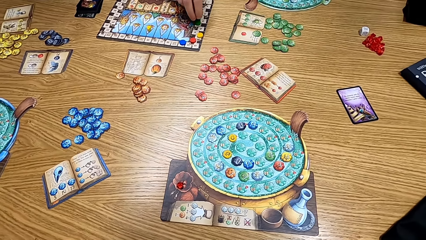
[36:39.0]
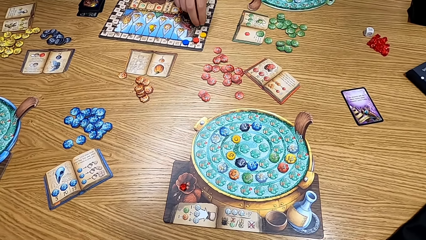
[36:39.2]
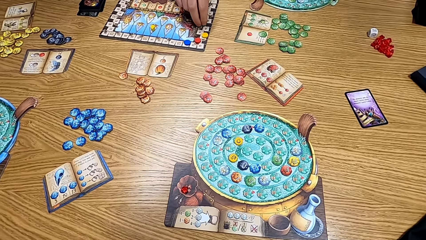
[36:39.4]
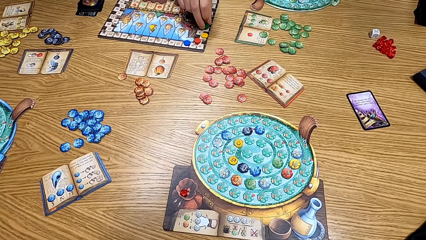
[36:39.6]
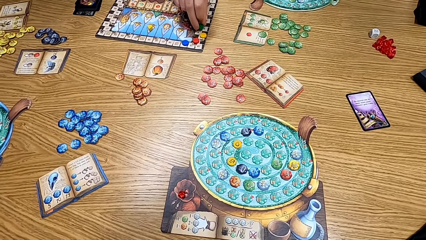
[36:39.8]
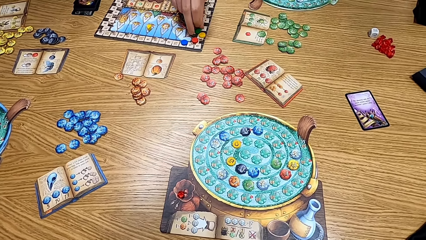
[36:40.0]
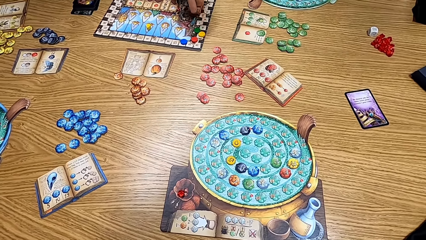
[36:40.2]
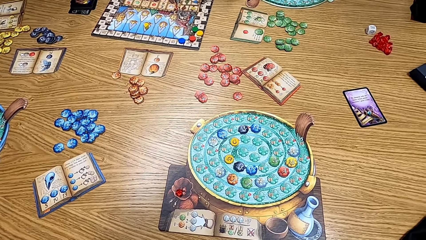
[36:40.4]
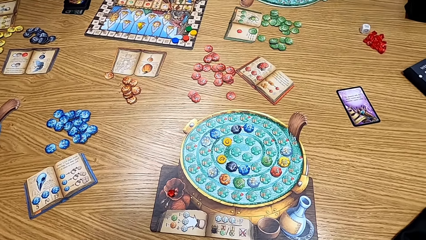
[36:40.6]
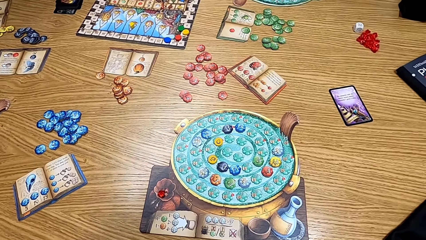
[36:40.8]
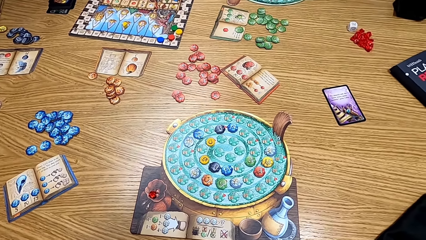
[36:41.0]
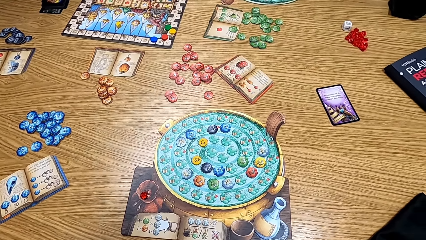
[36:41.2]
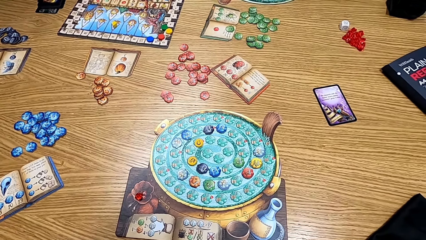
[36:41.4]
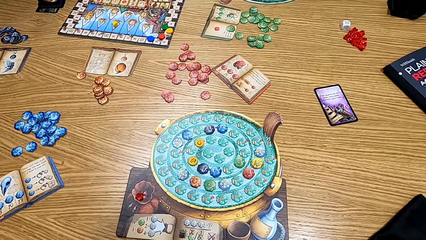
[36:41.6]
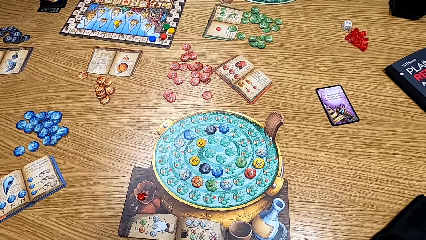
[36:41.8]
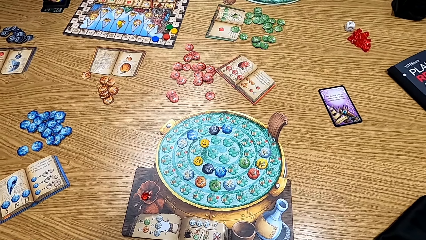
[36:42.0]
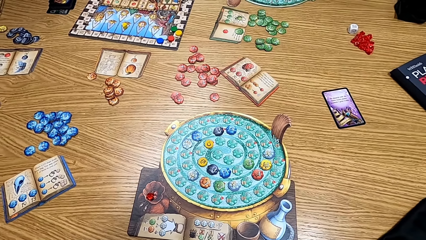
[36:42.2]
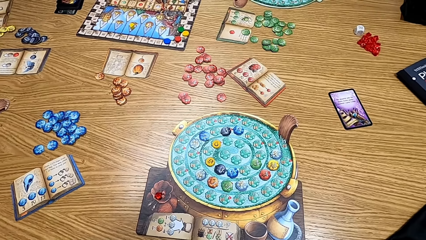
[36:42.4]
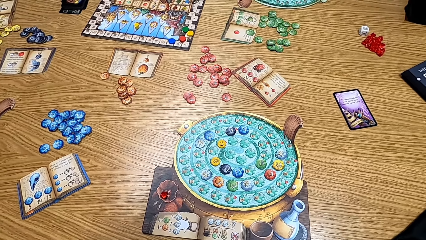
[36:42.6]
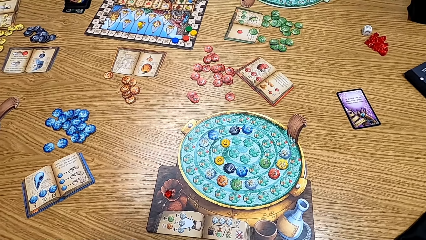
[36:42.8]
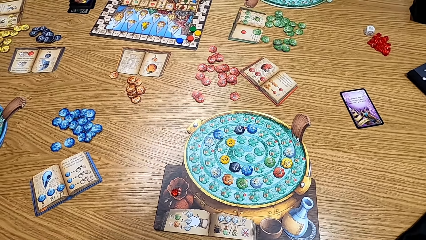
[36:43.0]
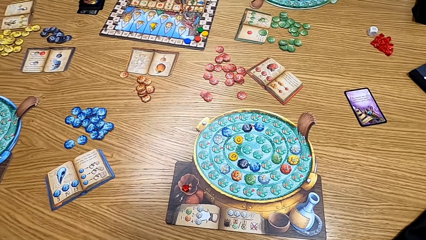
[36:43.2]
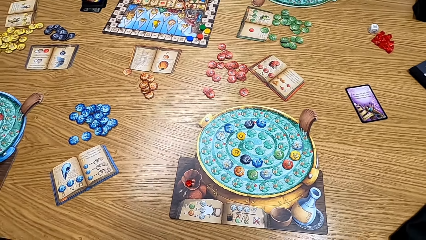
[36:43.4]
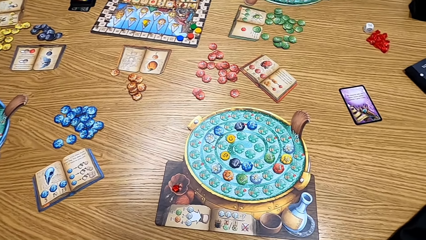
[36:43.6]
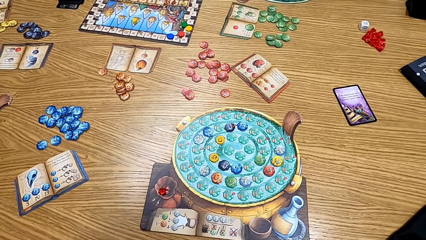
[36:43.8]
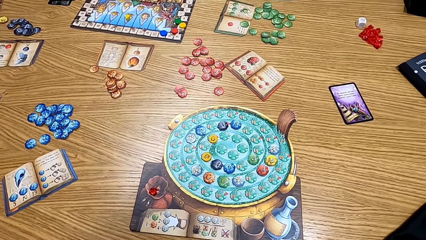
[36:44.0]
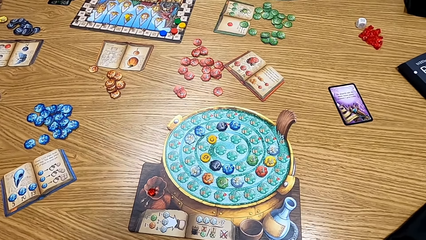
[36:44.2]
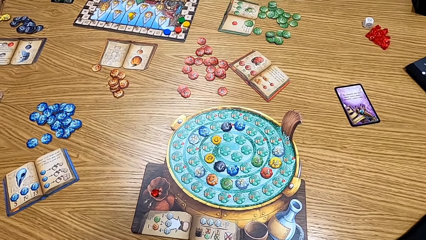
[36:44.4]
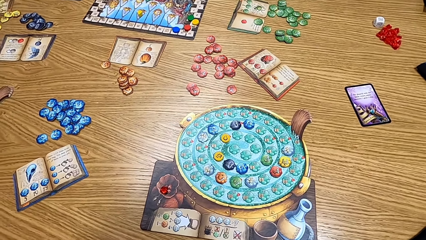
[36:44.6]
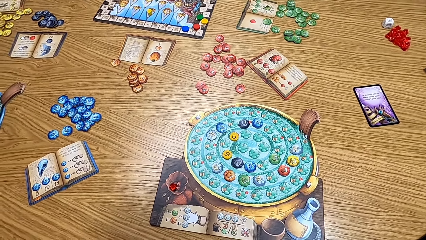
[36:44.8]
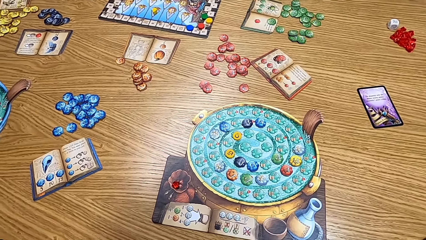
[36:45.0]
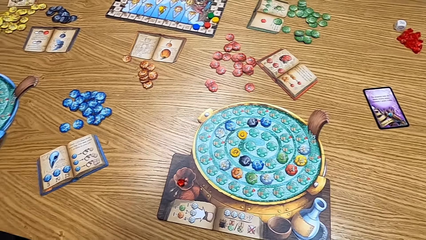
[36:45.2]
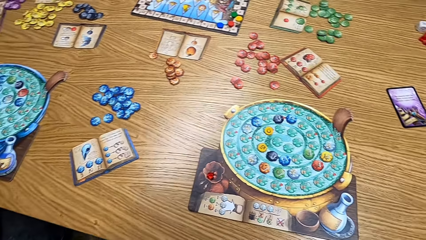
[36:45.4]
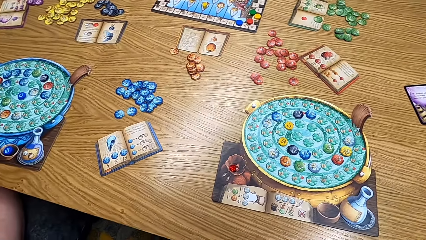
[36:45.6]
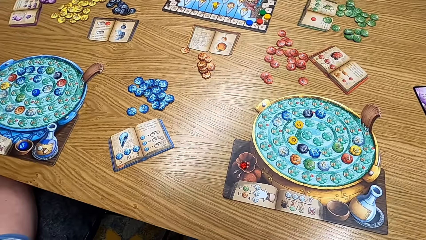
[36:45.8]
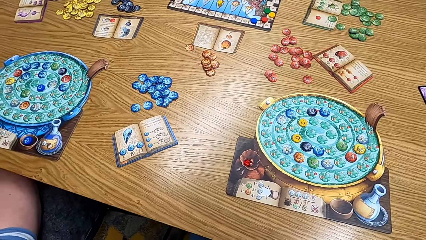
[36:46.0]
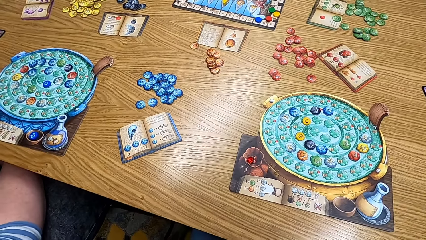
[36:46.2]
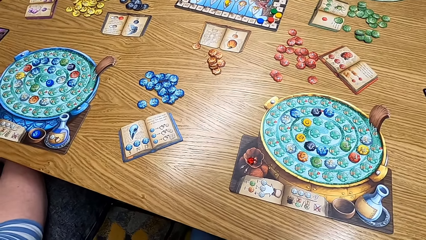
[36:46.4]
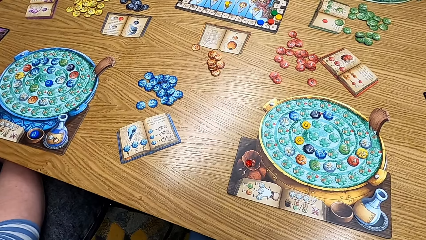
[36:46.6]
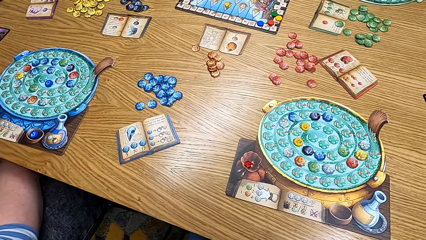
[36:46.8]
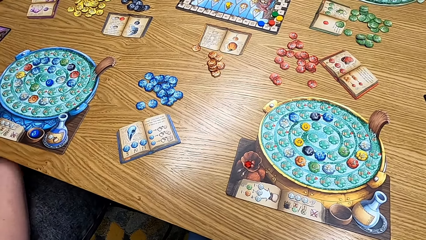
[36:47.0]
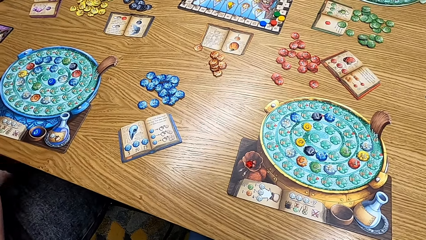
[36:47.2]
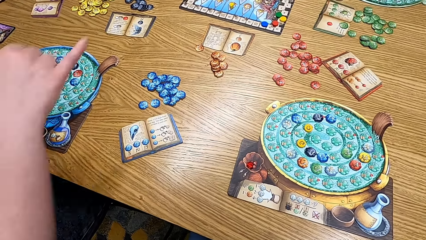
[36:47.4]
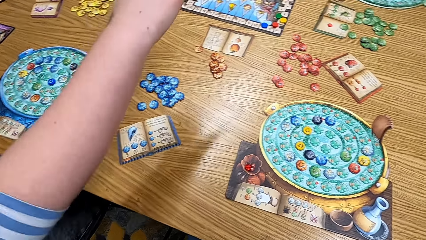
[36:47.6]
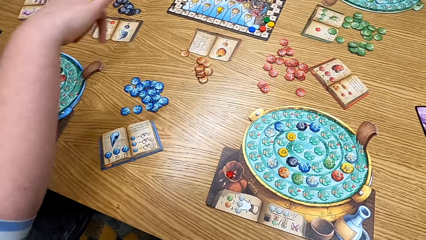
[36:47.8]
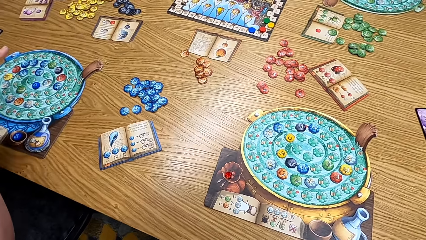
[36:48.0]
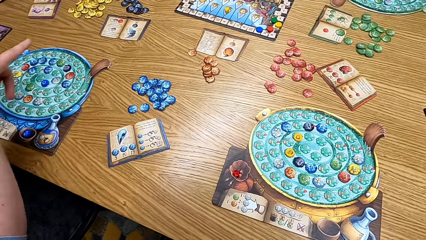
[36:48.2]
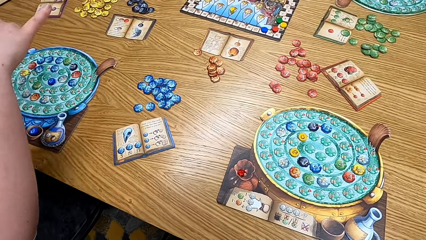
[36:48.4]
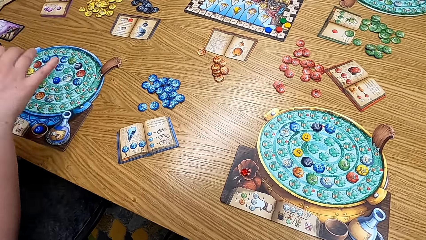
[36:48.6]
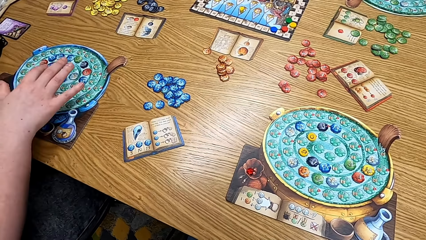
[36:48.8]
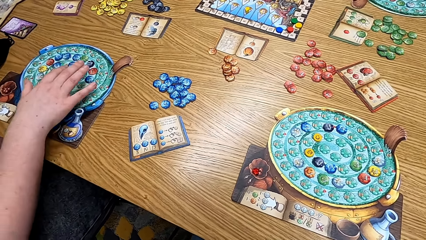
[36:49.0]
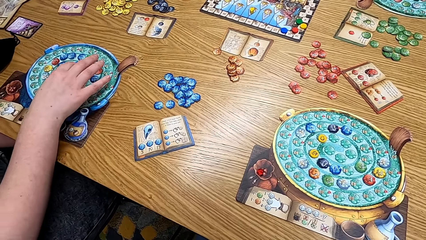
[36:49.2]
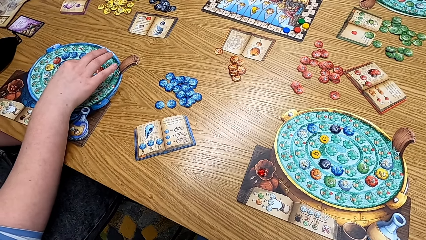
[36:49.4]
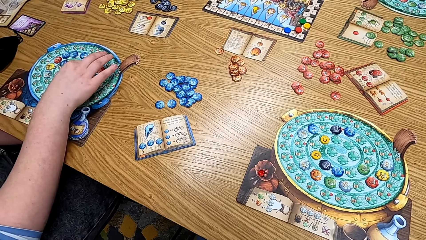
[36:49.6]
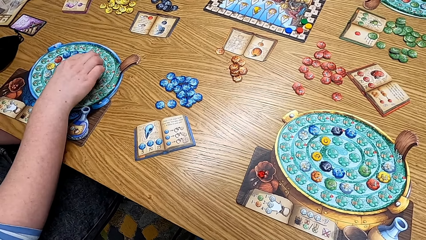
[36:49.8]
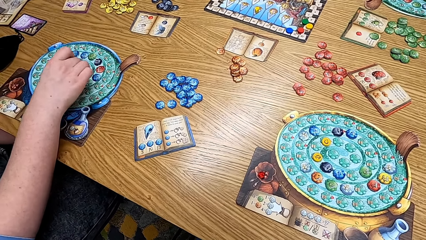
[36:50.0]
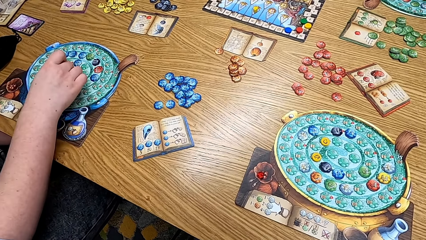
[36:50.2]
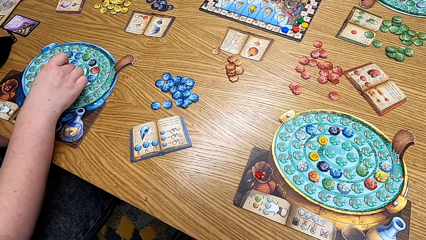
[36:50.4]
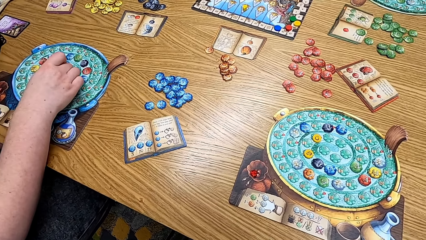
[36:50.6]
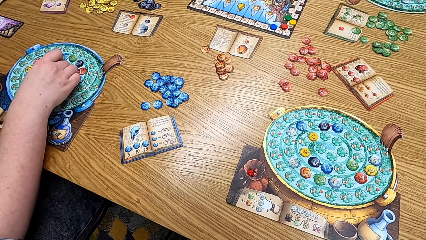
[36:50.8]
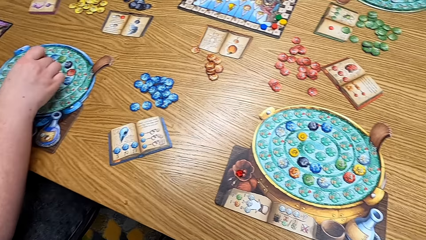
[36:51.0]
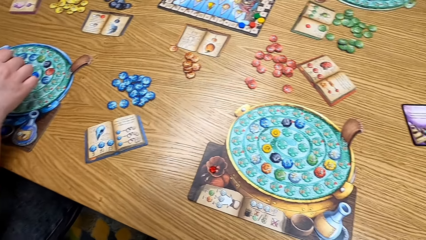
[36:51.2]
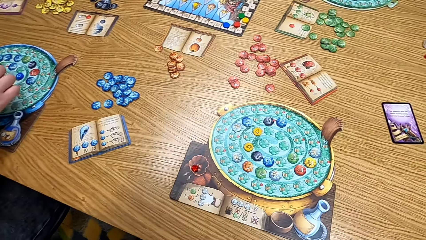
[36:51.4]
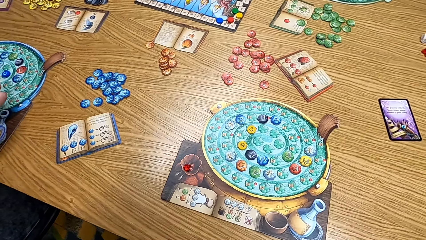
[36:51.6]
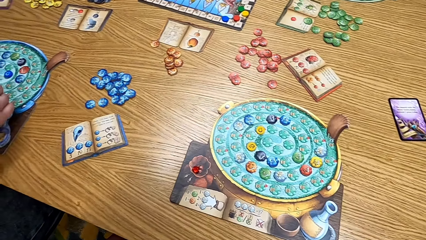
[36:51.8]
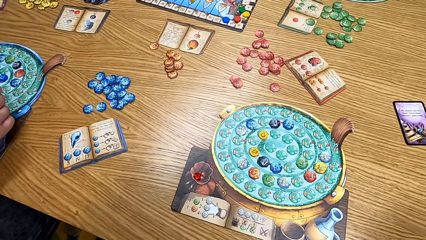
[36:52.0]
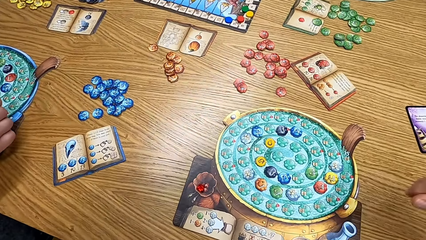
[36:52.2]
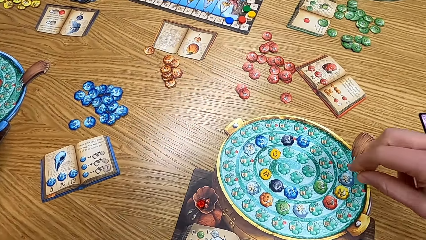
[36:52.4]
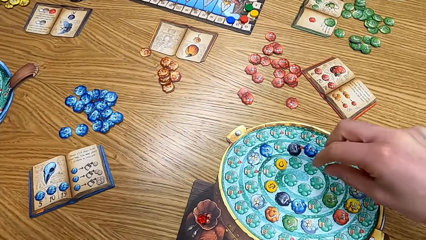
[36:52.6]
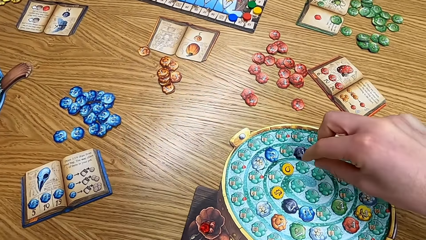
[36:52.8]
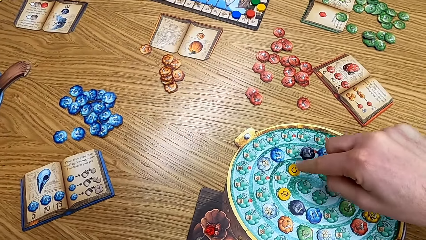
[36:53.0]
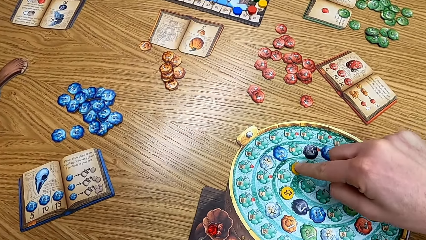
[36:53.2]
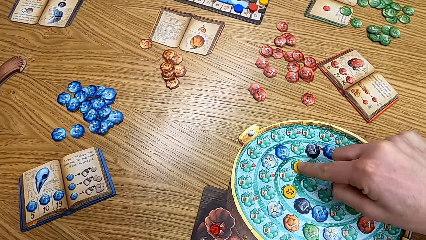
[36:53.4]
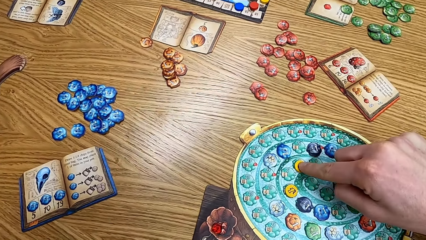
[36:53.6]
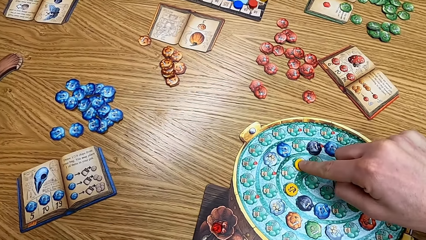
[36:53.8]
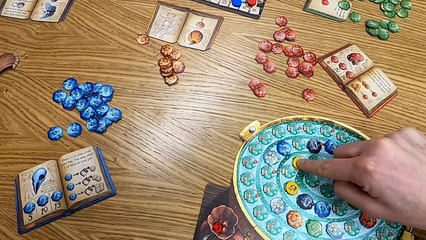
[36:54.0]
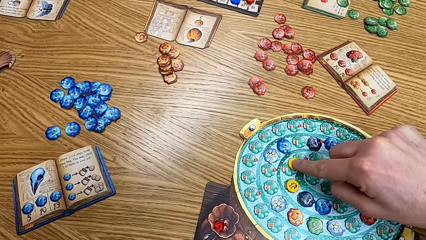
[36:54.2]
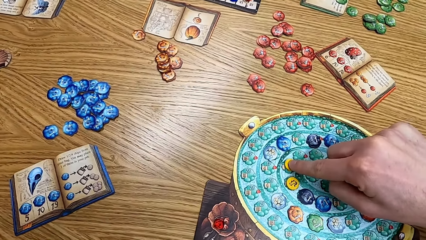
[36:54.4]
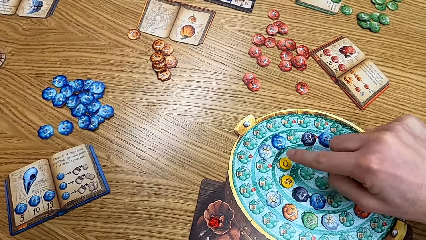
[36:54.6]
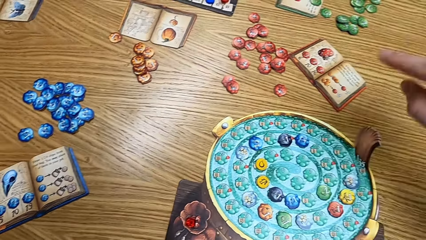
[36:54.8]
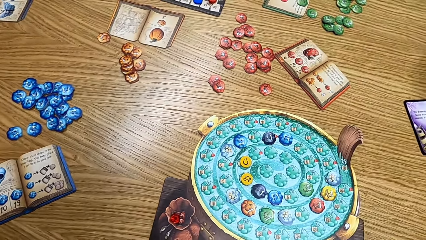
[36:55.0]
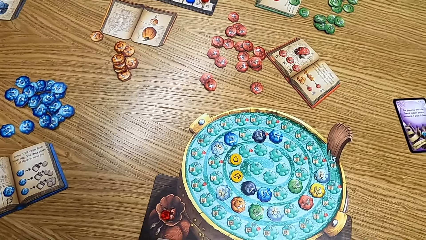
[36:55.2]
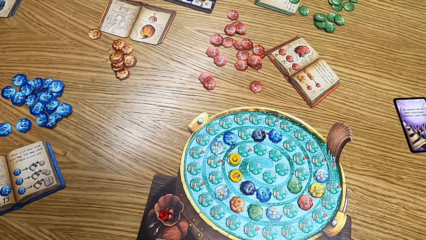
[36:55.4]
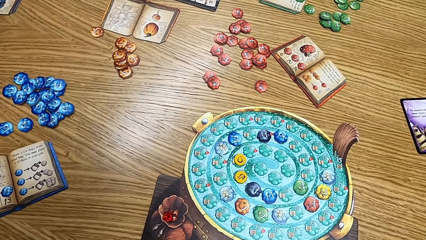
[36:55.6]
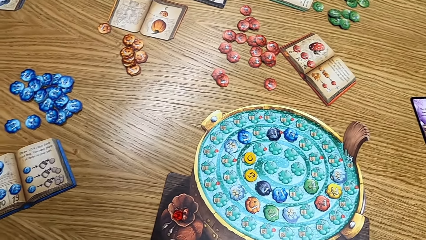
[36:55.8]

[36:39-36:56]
The lady moves the green scoring marker on the scoring track. A man plays the game. The camera wearer looks at the table. Another man gestures with the right hand. The other man moves the chips on his board. The camera wearer moves the yellow droplets on the board. They play the game.
